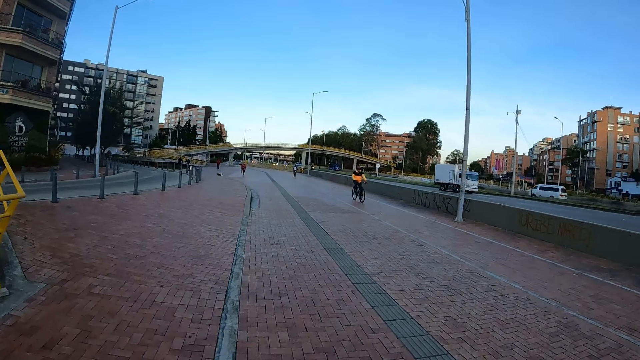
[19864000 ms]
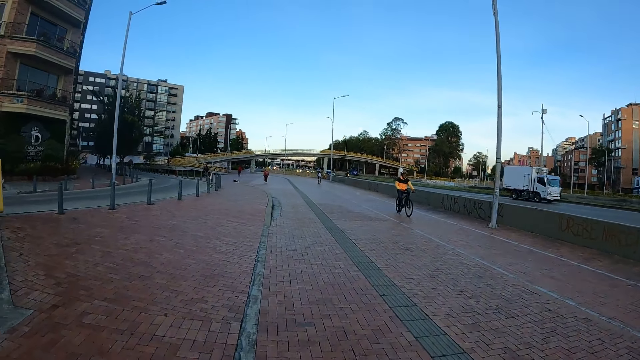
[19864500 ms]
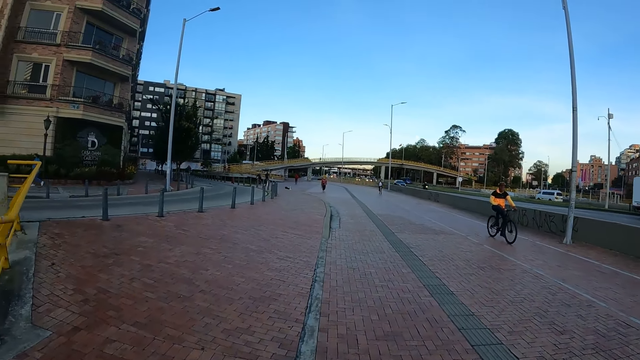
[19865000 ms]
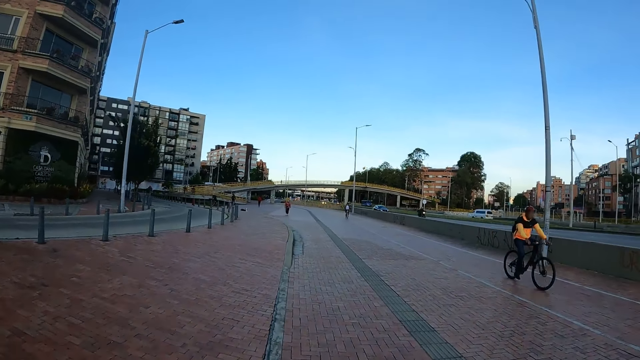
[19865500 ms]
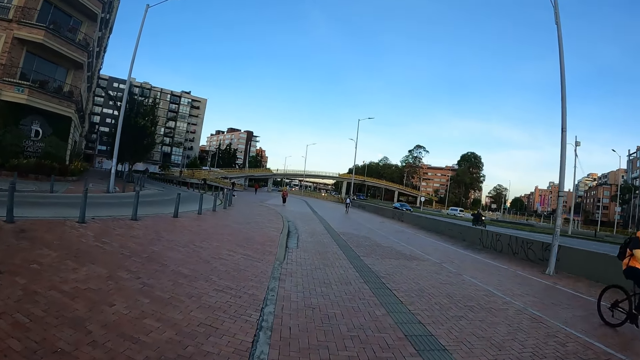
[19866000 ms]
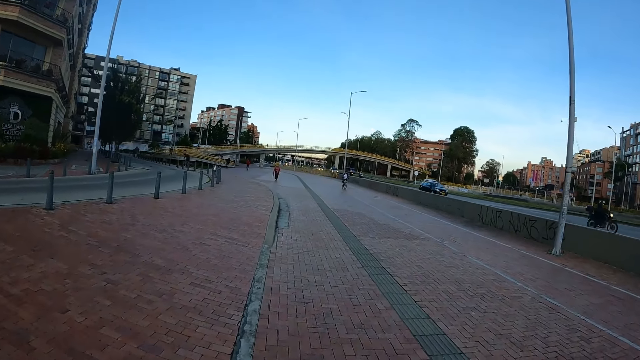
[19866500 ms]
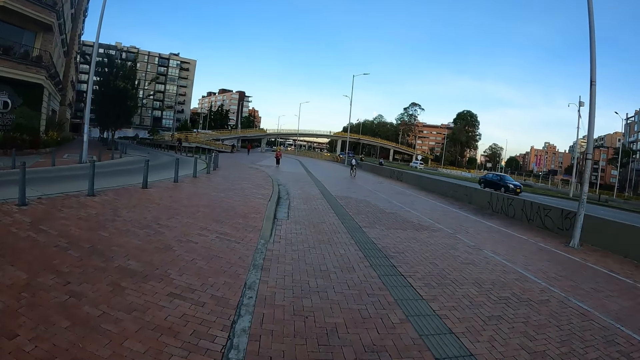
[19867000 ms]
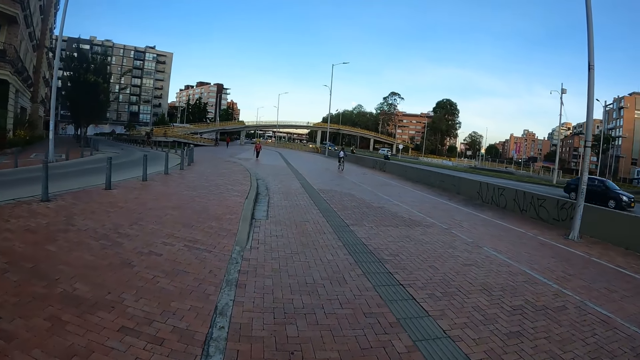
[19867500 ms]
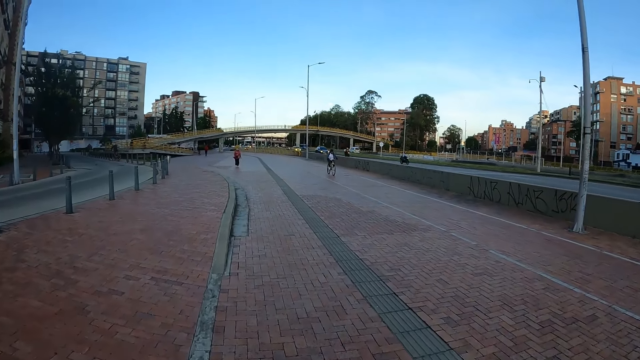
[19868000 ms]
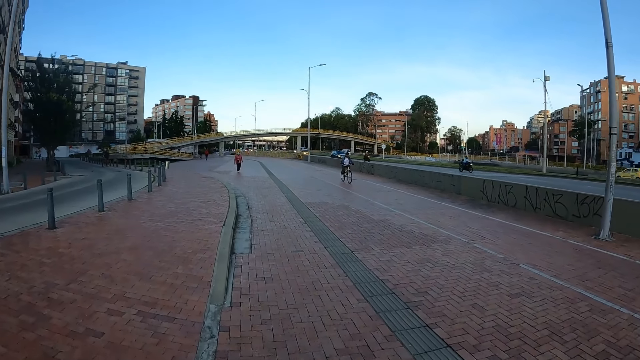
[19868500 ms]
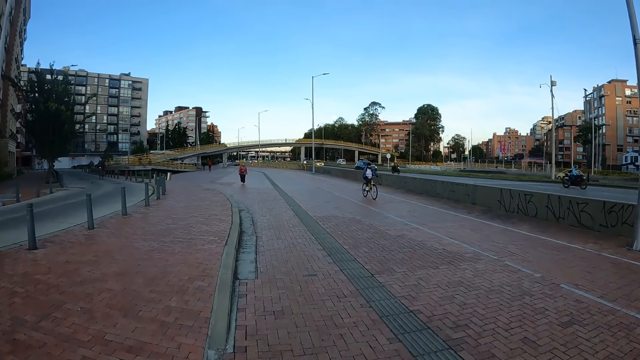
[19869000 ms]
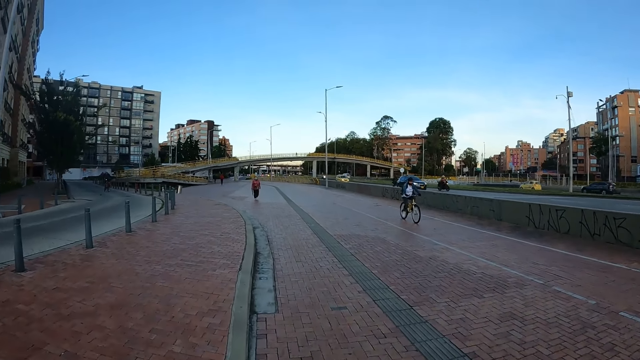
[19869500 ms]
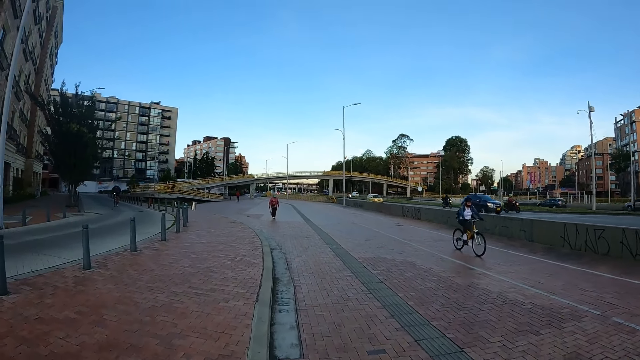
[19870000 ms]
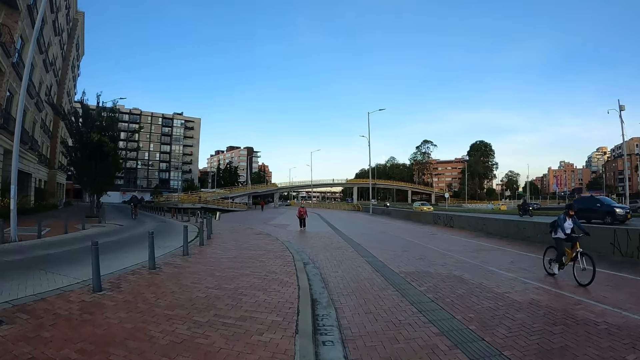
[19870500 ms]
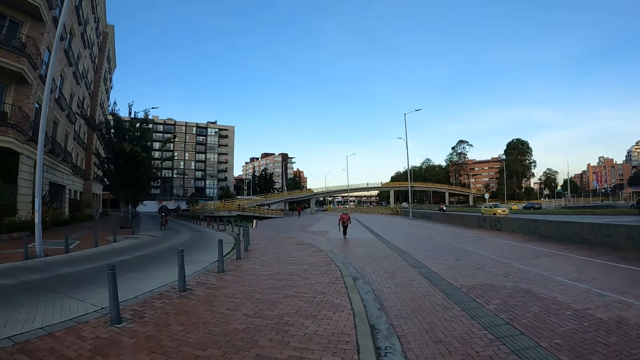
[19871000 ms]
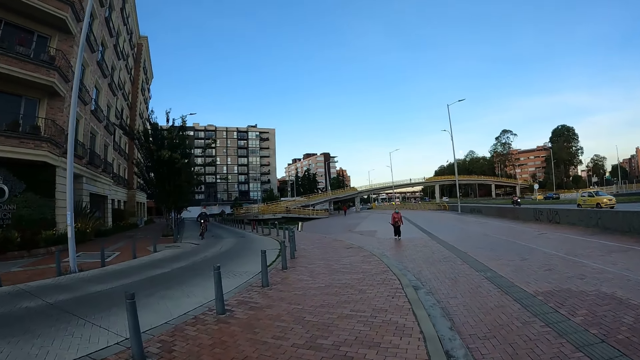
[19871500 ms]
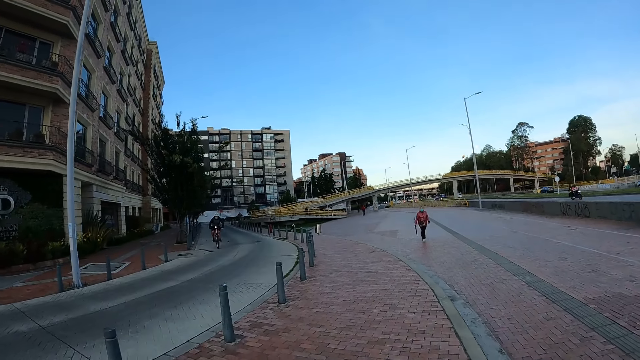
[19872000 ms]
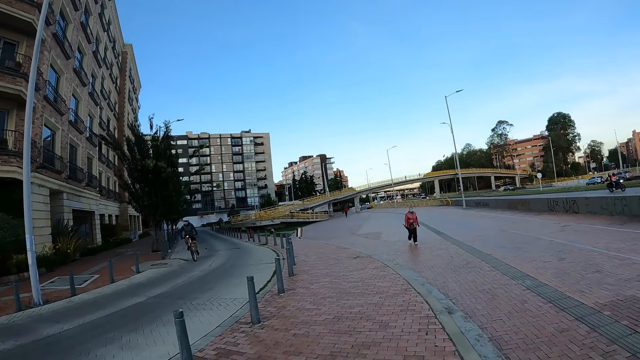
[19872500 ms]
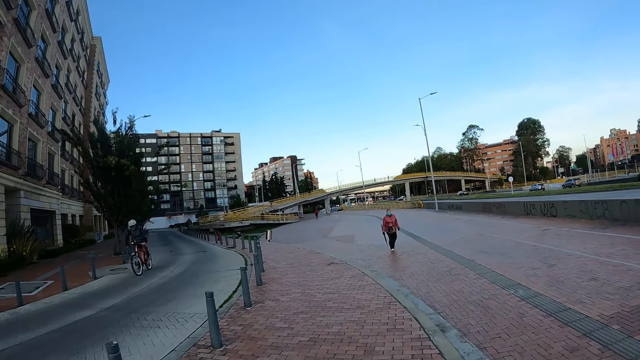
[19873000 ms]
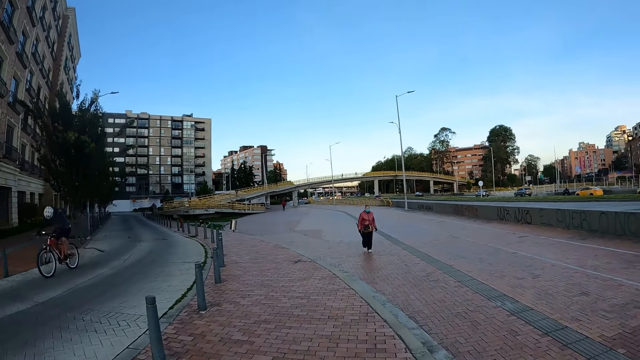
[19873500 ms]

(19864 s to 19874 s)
A cyclist drives past the camera wearer. A cyclist drives past the camera wearer again.

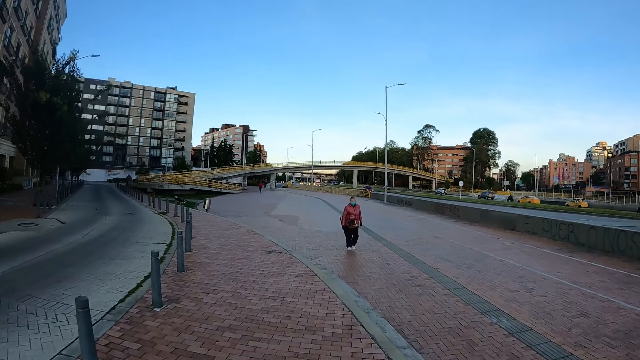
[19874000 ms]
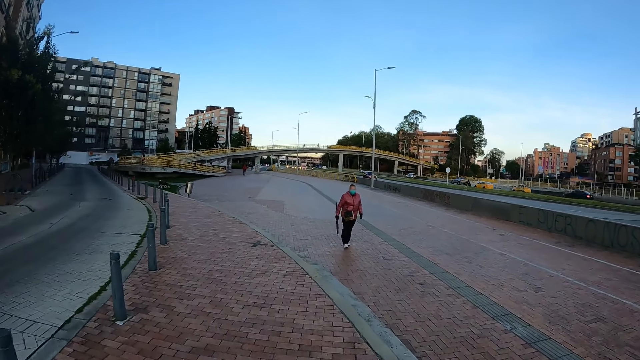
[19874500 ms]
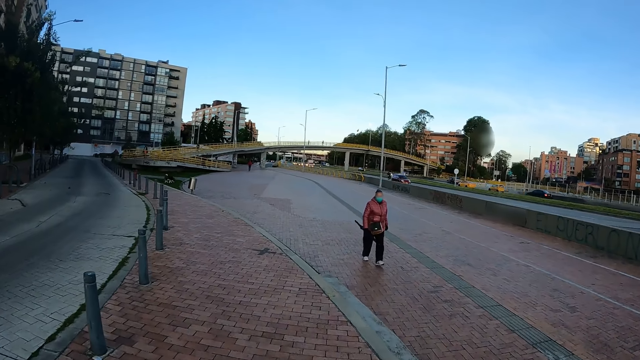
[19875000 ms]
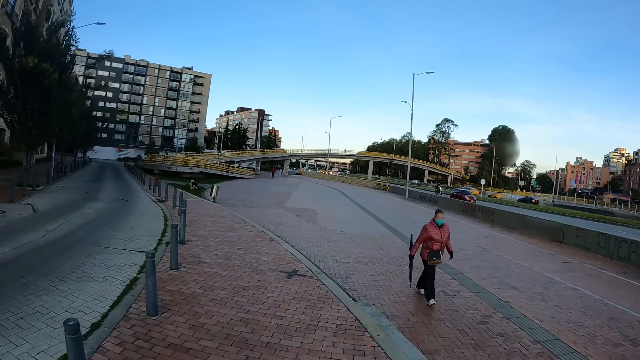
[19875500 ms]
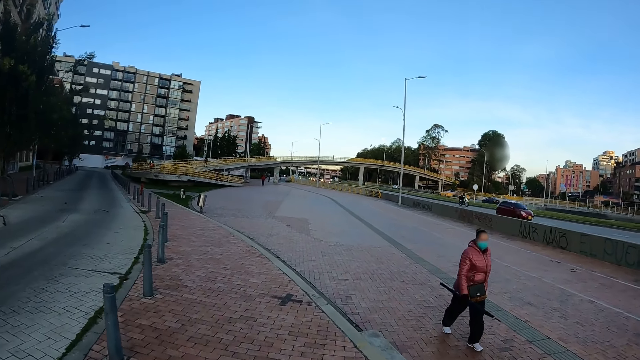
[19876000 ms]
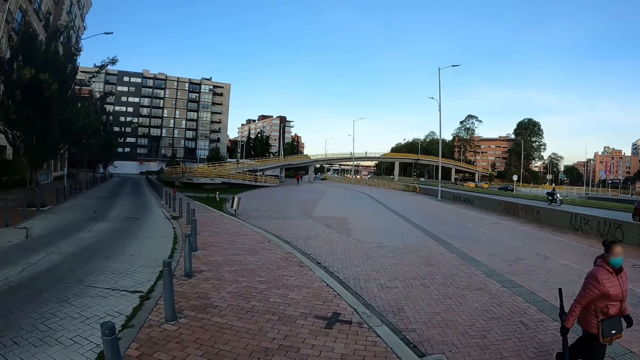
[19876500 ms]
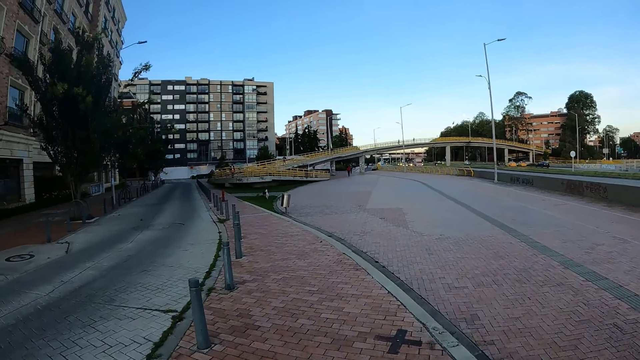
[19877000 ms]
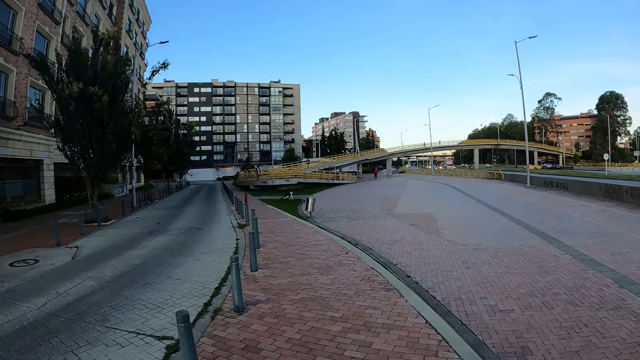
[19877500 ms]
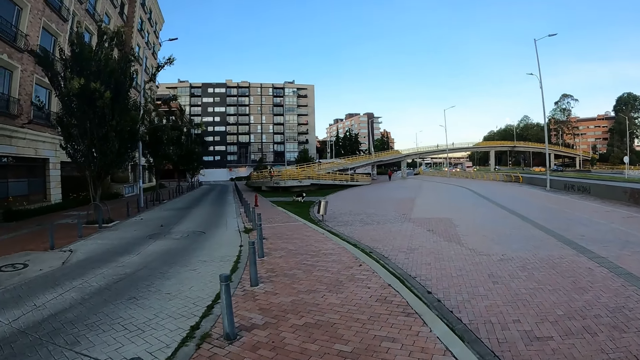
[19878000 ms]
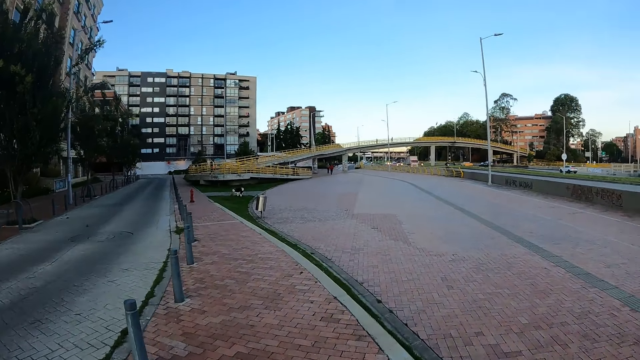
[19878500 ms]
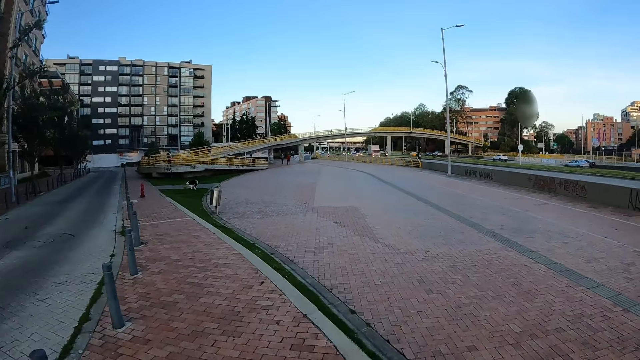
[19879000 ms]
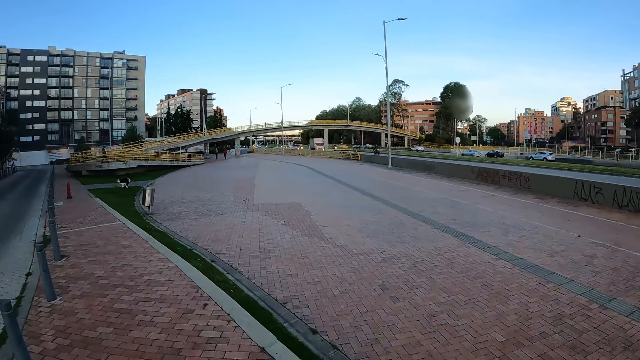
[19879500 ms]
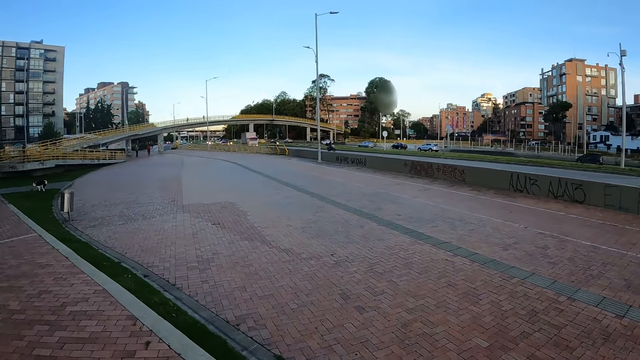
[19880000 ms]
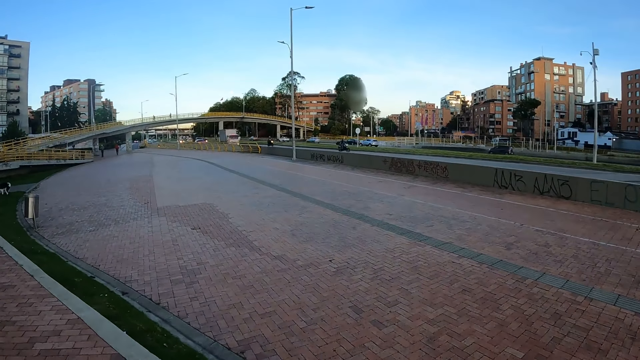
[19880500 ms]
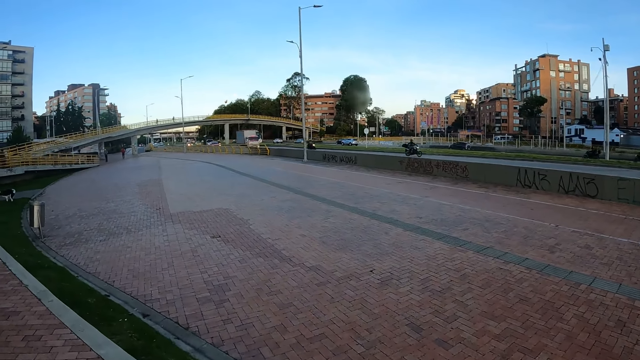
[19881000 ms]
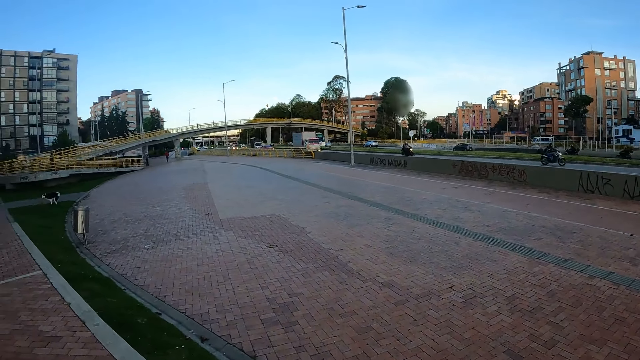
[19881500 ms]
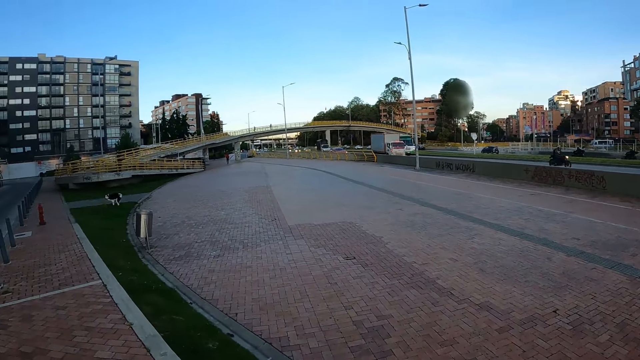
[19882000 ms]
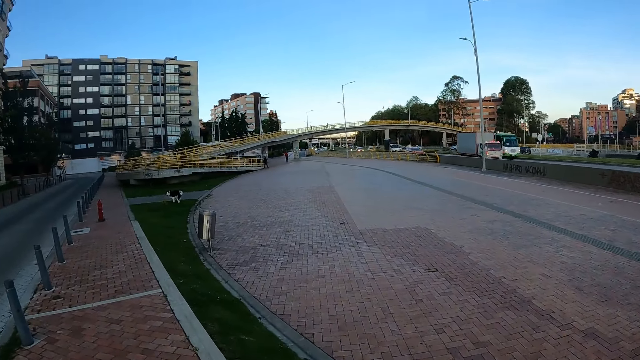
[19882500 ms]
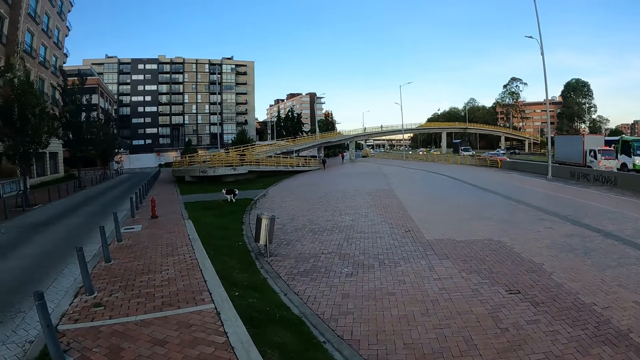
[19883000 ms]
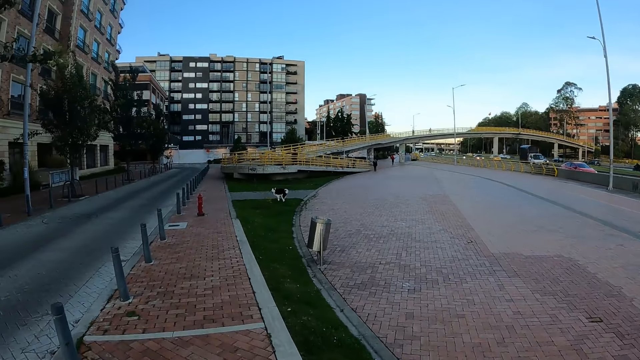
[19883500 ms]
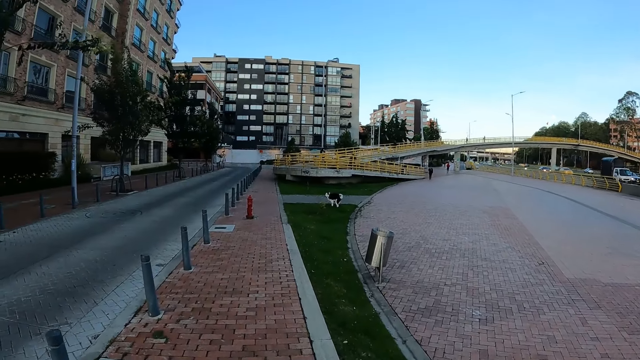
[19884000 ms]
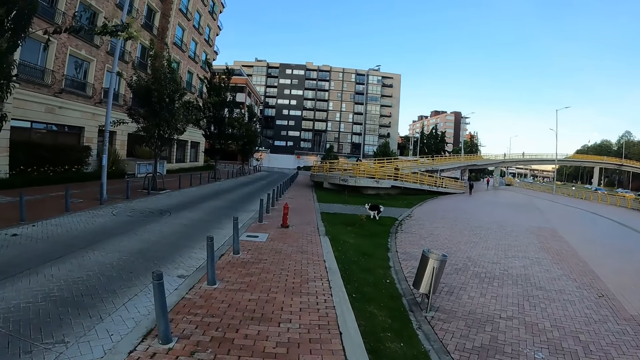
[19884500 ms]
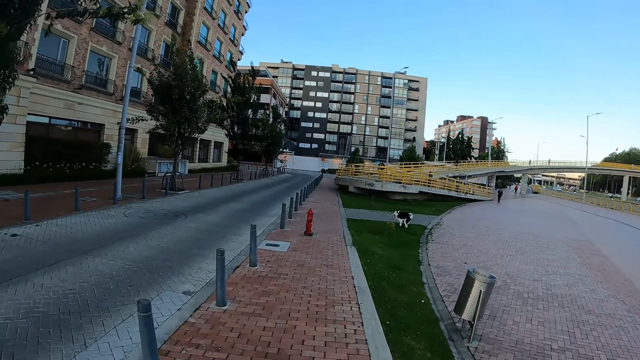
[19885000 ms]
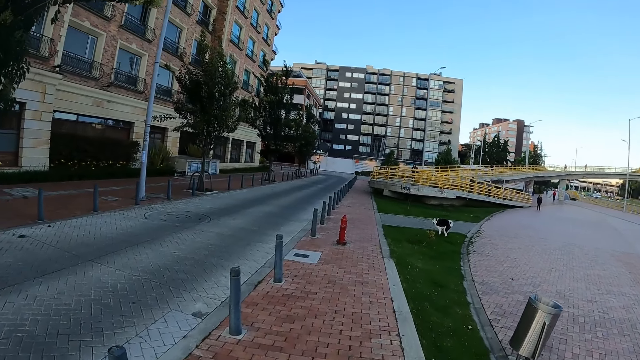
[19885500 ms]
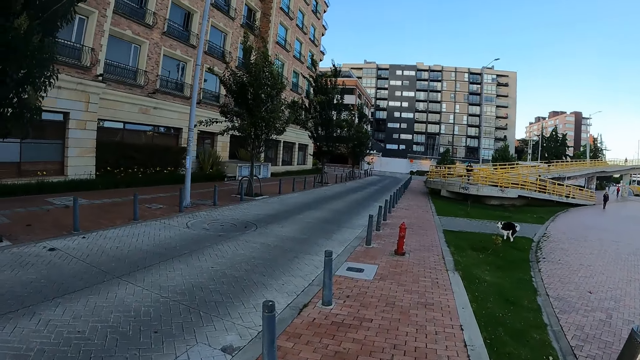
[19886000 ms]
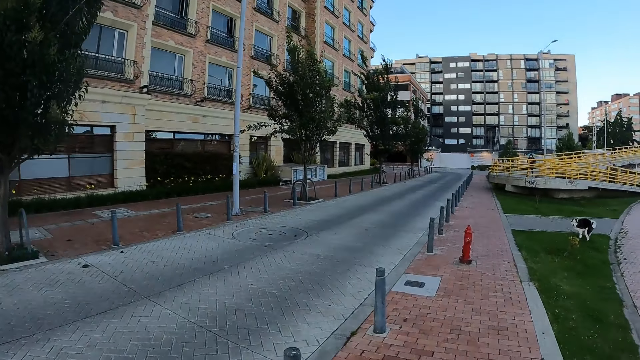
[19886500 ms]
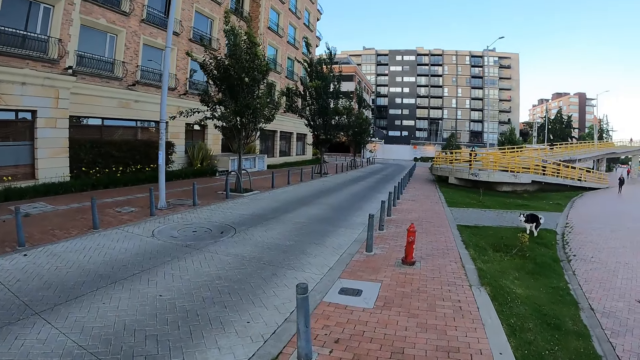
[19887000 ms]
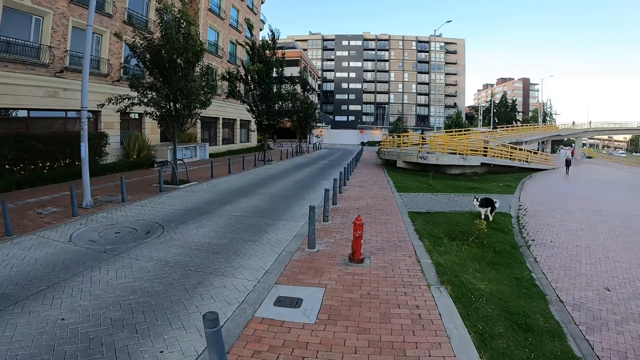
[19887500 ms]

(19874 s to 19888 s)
A woman walks past the camera wearer. The camera wearer walks on the pedestrian path in the street.
